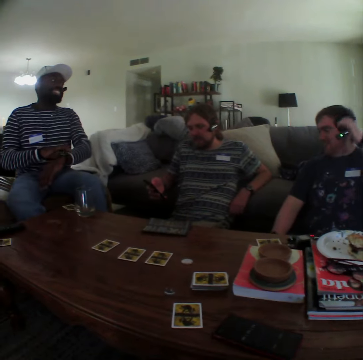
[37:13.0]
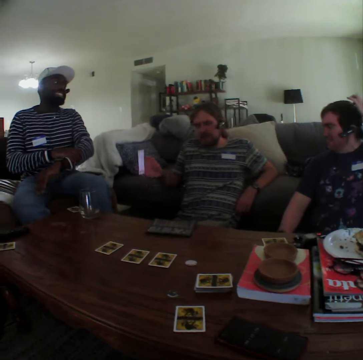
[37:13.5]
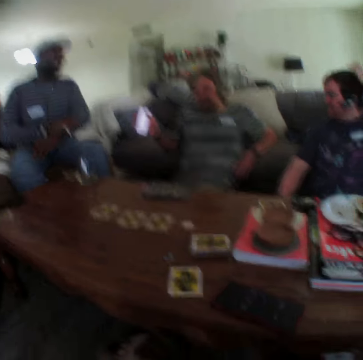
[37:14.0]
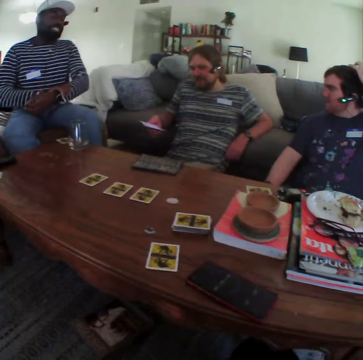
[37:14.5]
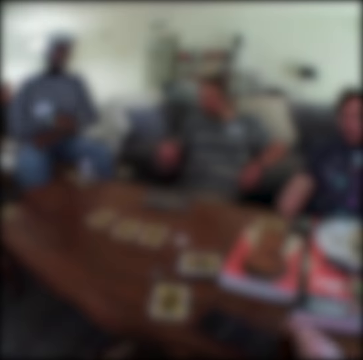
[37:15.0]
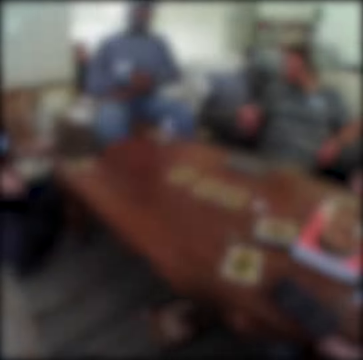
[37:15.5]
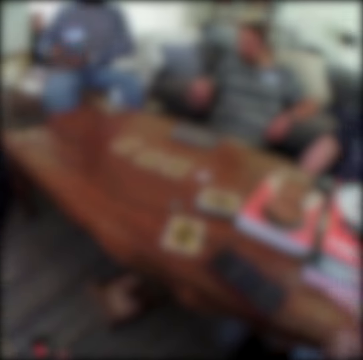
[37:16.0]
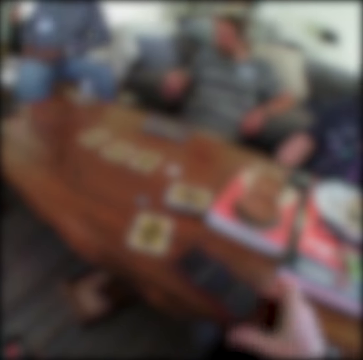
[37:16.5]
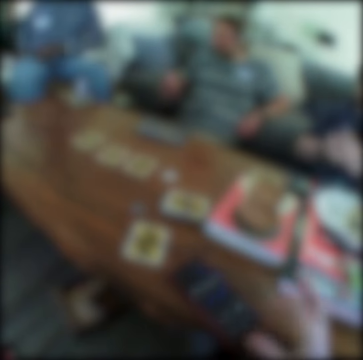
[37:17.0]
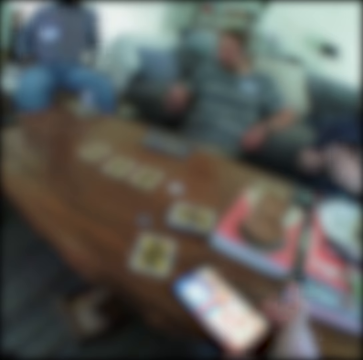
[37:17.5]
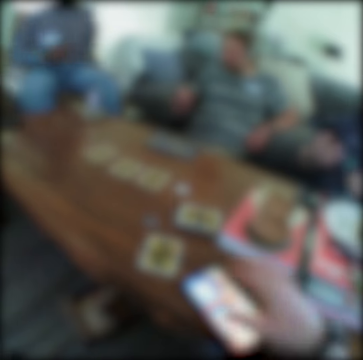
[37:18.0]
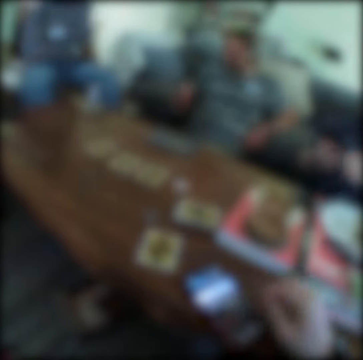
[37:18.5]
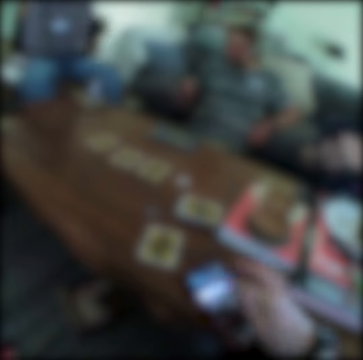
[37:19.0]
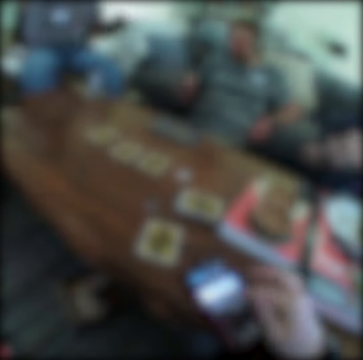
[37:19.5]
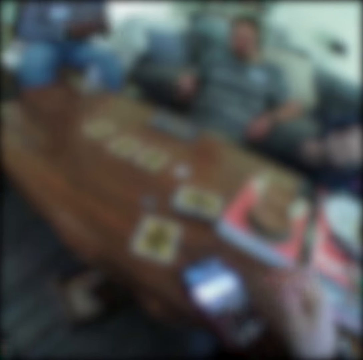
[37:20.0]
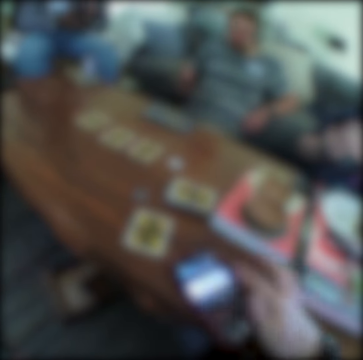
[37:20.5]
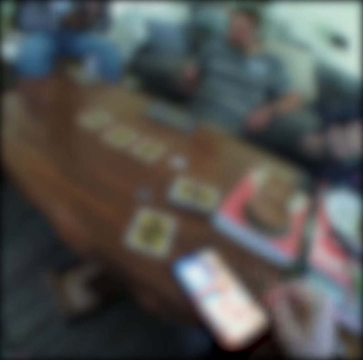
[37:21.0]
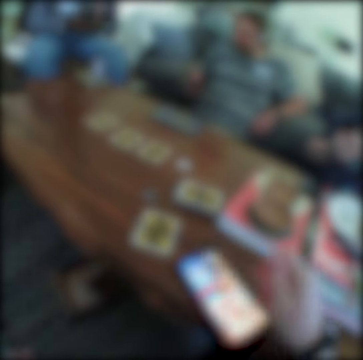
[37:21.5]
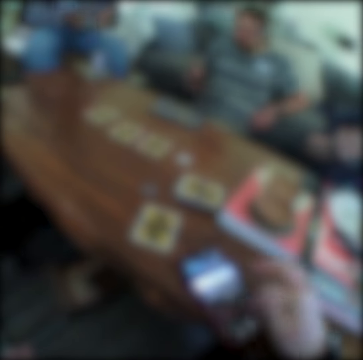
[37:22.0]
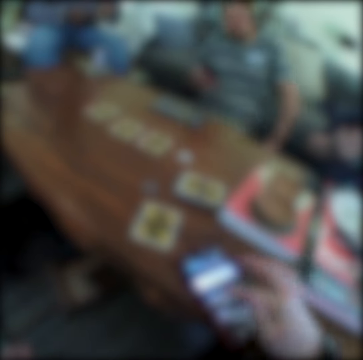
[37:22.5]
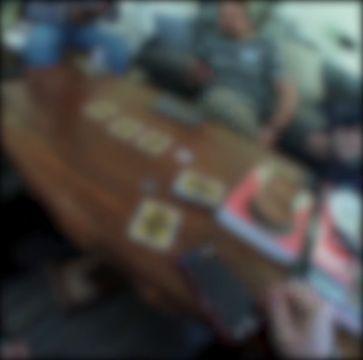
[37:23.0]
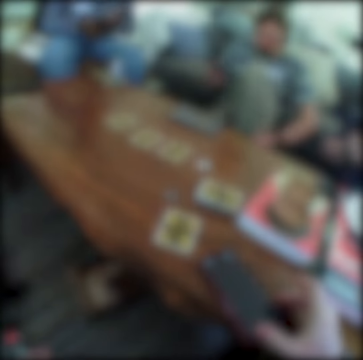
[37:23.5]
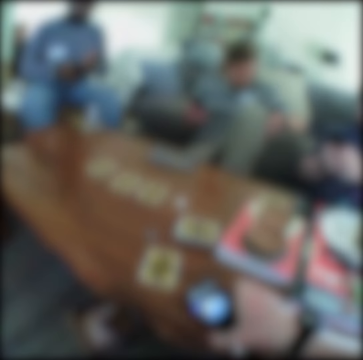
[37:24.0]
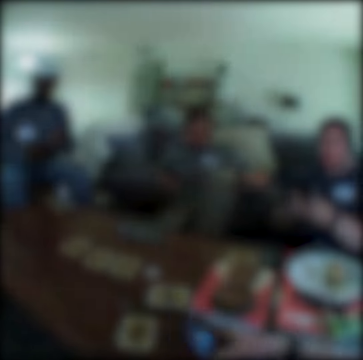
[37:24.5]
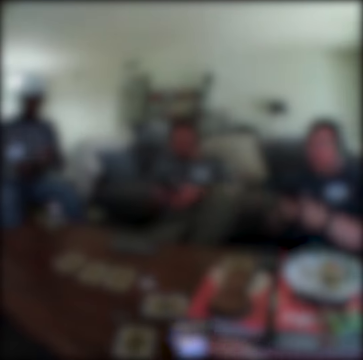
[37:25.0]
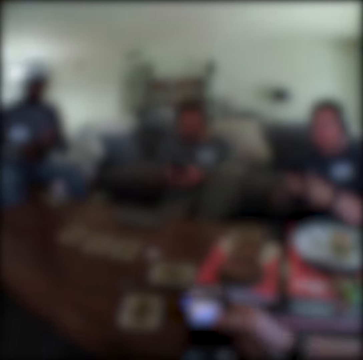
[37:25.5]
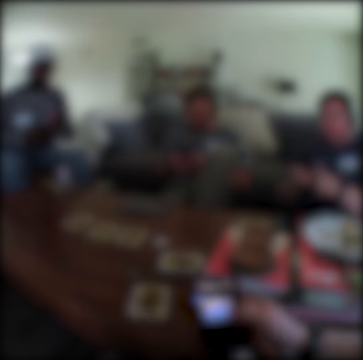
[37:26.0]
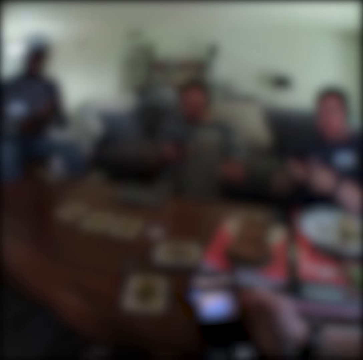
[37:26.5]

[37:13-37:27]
A man lifts the phone. A person touches the watch. Another man touches his head. The camera wearer moves the hand on the table. They swipe on the phone and use the phone. The person removes the phone from the pocket. The first man moves the leg on the chair. The first man folds his leg. The camera wearer picks up the phone.

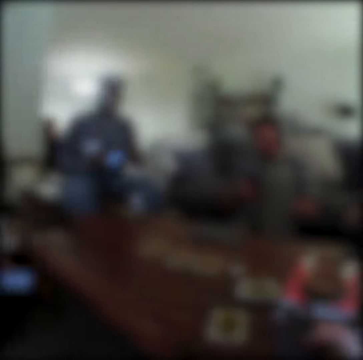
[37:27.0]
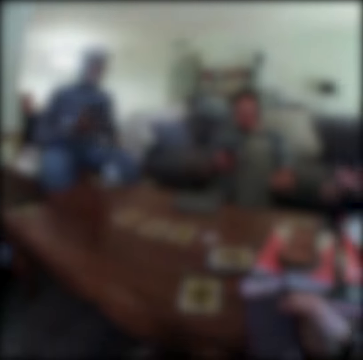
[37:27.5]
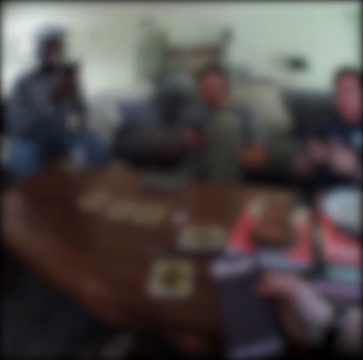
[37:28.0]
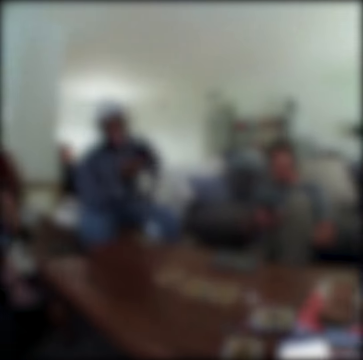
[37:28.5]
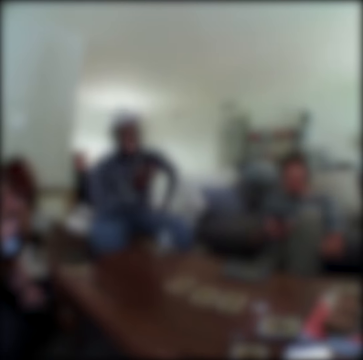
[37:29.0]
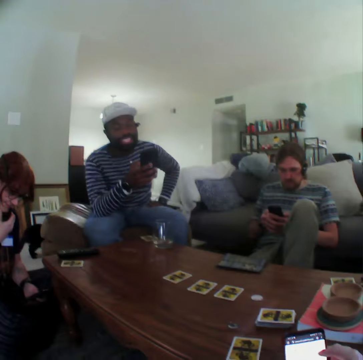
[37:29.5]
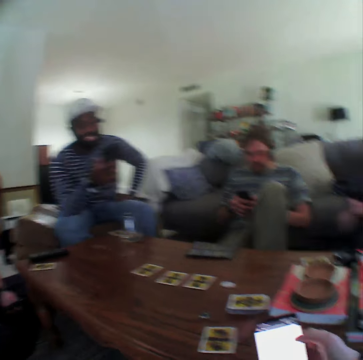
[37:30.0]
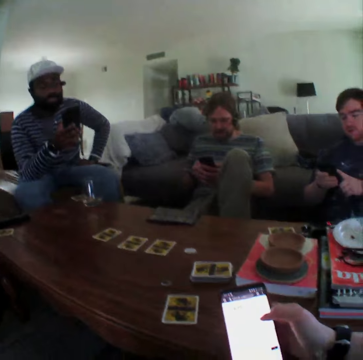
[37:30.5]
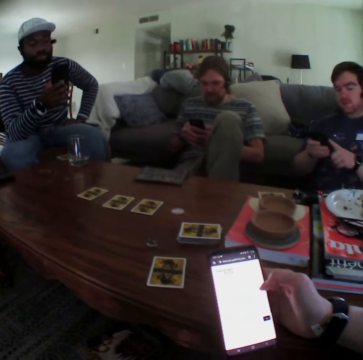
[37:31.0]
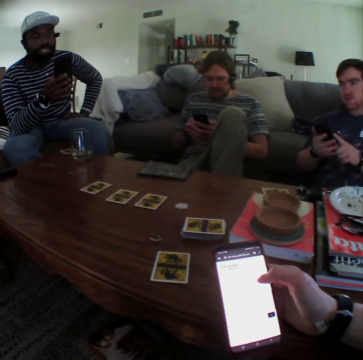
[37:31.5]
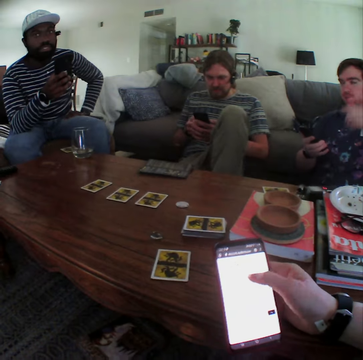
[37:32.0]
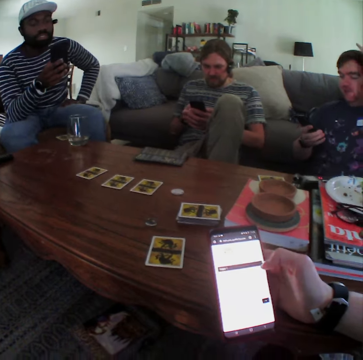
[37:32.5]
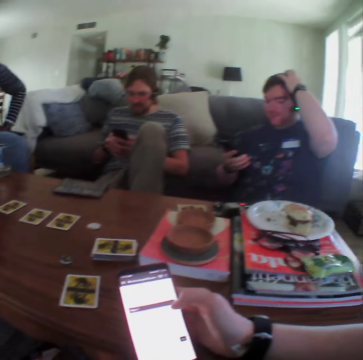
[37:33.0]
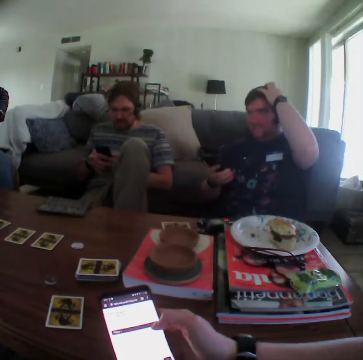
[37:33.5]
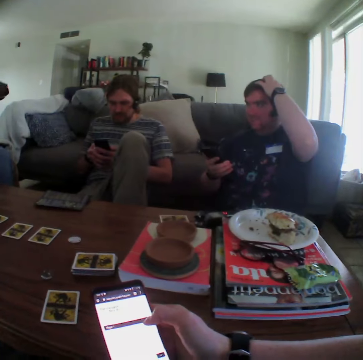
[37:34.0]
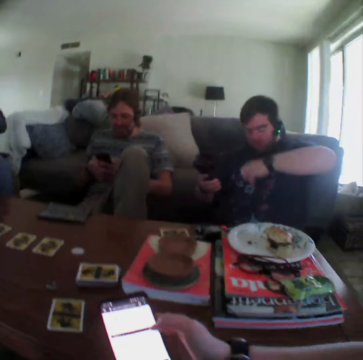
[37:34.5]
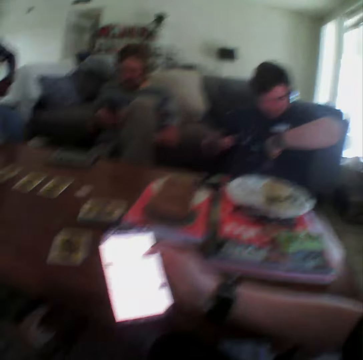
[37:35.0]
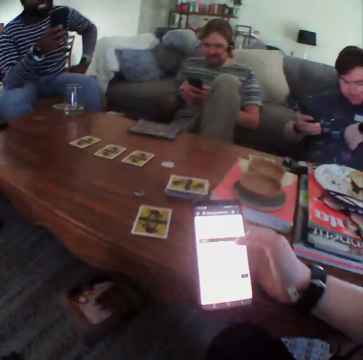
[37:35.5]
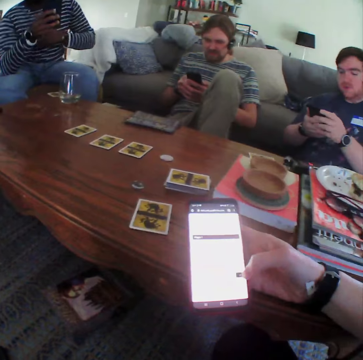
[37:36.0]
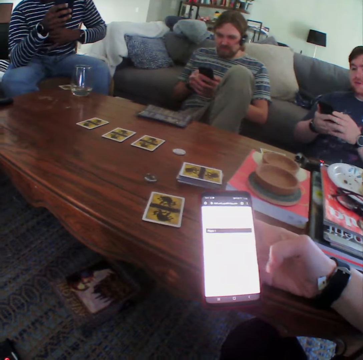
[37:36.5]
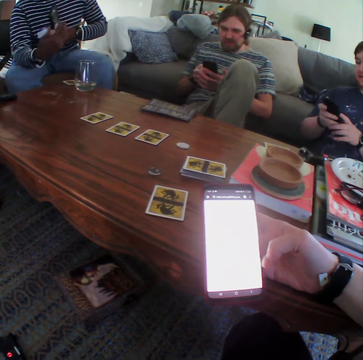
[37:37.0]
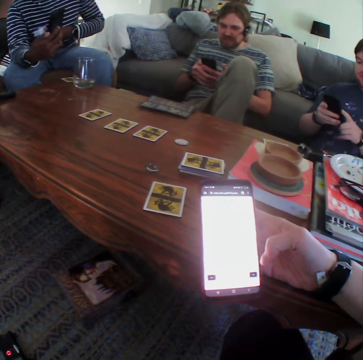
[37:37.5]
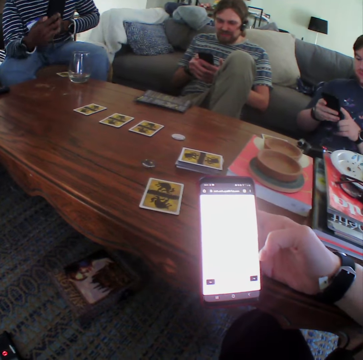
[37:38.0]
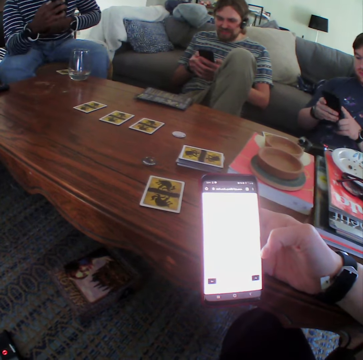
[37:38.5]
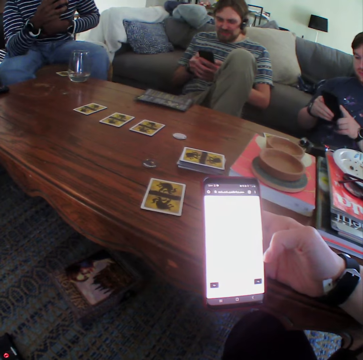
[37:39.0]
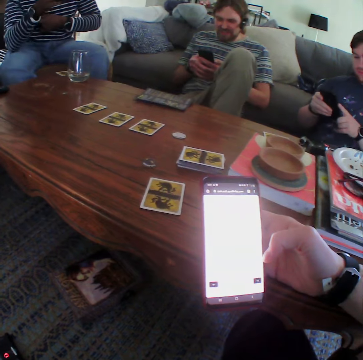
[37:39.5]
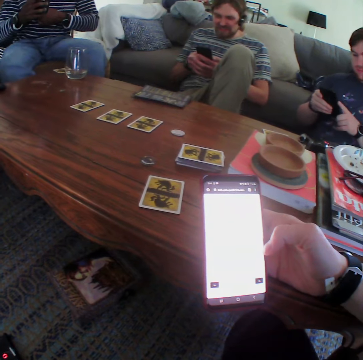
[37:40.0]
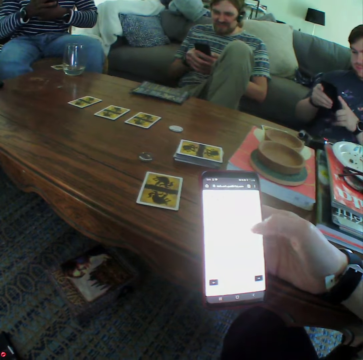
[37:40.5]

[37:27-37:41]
A person moves the hand down. A man looks at the phone. Another man looks at the phone. The camera wearer taps on the phone. A third man touches his head. He touches the shirt and looks at the watch. The person moves the hand on the body.

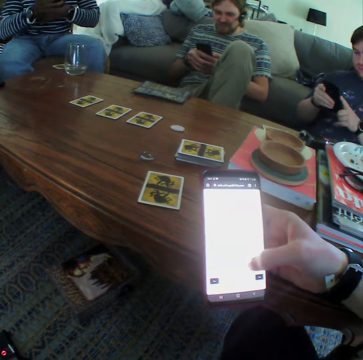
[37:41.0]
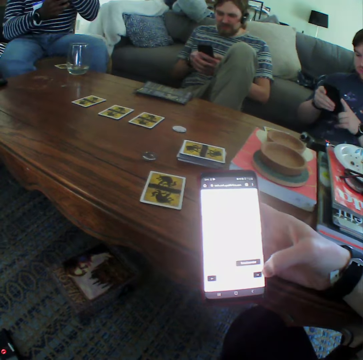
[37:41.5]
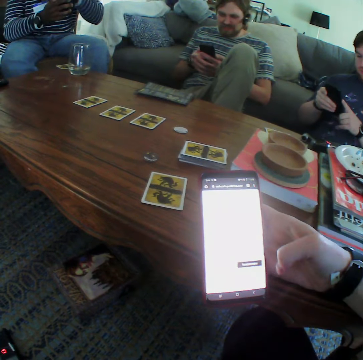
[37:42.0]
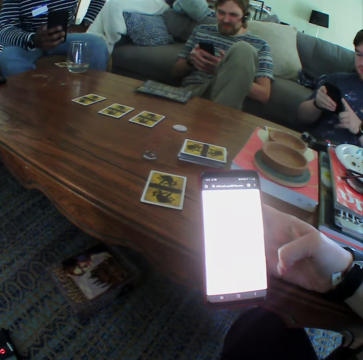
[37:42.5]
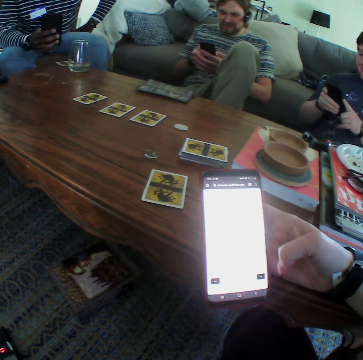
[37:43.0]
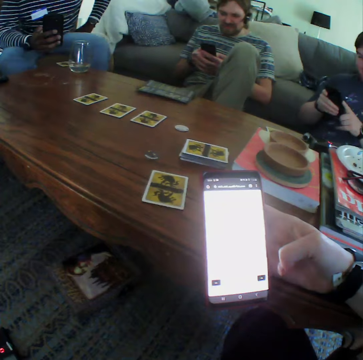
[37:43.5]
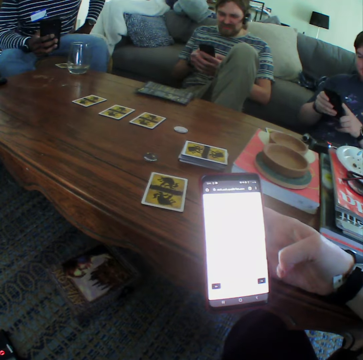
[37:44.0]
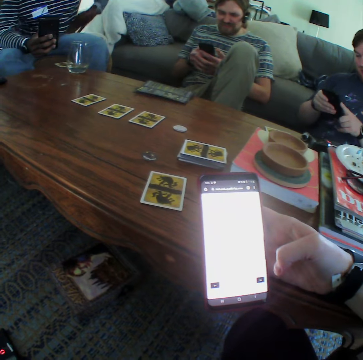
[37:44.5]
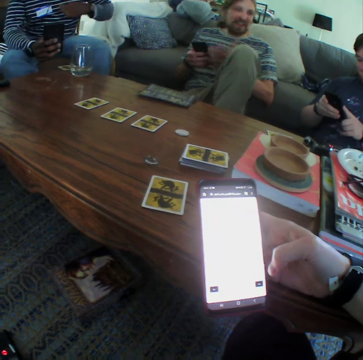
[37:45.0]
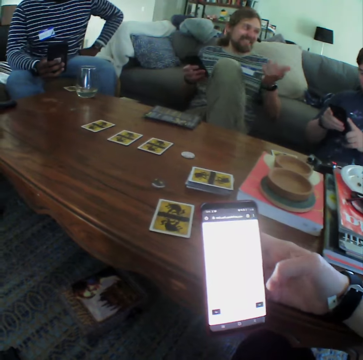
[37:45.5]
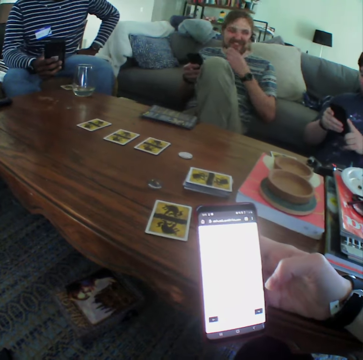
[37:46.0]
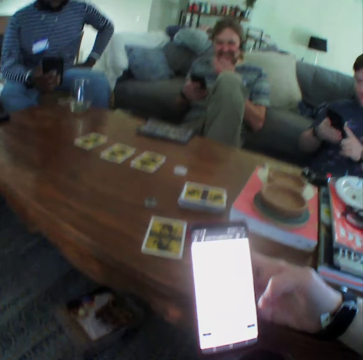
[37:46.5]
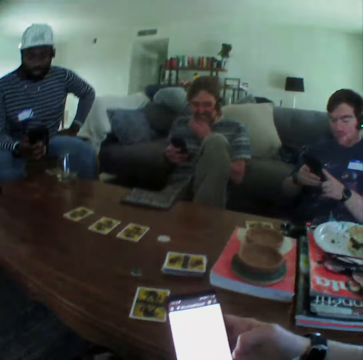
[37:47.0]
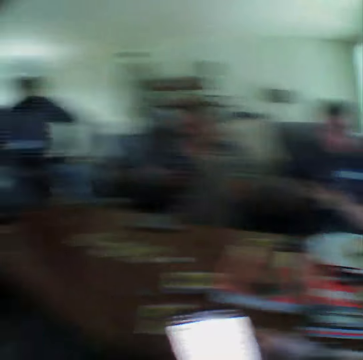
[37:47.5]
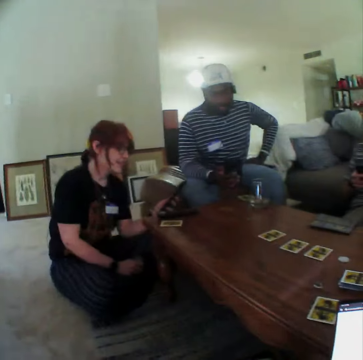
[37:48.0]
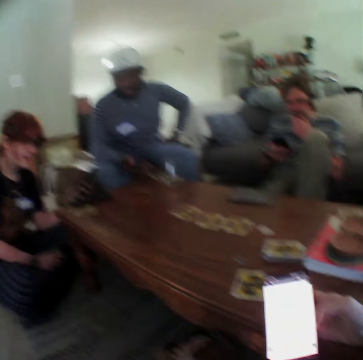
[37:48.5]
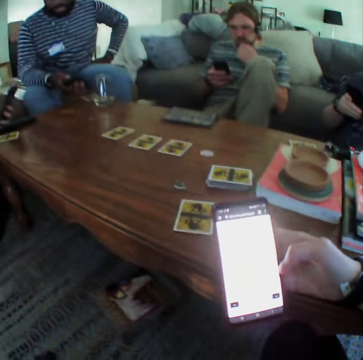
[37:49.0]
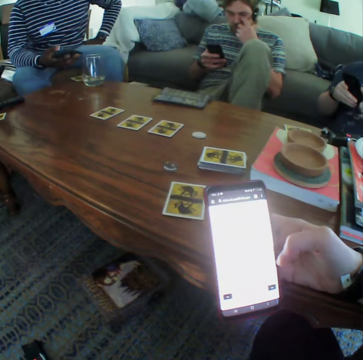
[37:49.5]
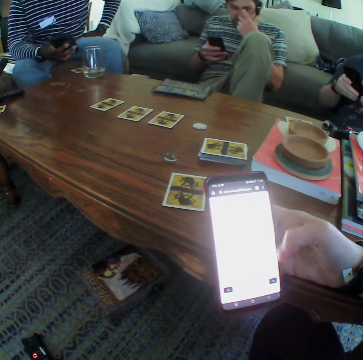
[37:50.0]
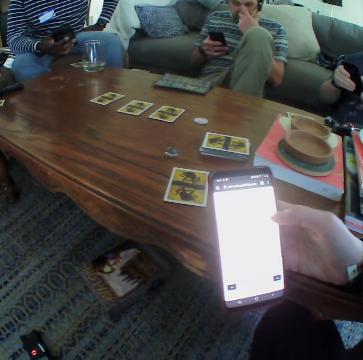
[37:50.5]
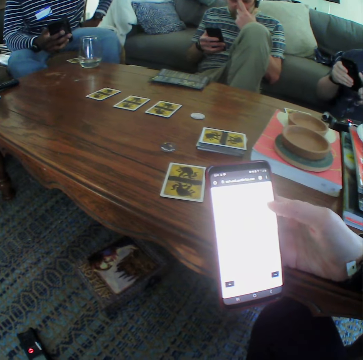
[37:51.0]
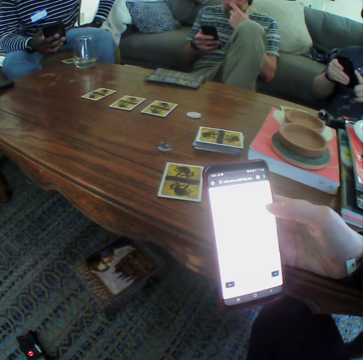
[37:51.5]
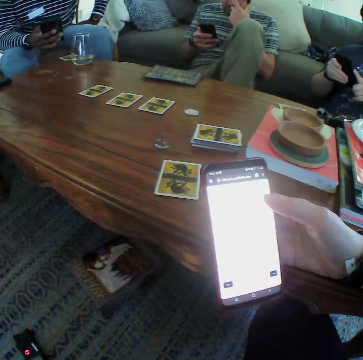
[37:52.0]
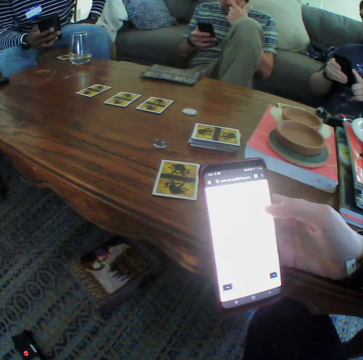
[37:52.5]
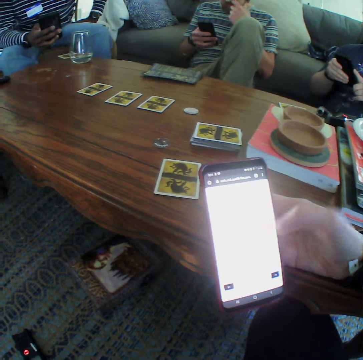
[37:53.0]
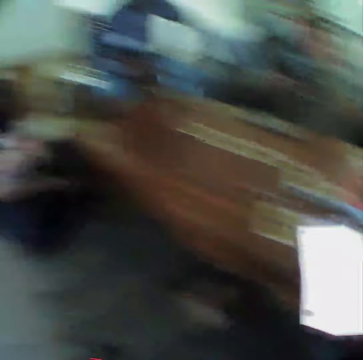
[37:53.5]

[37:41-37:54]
A man moves his hand. A person points at another person. The first person touches the mouth. A woman looks at the phone. Yet another person moves on the ground.
